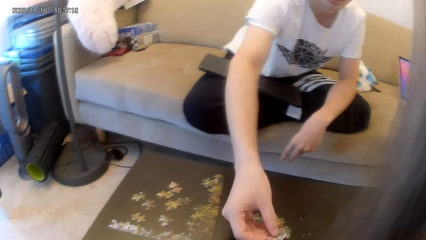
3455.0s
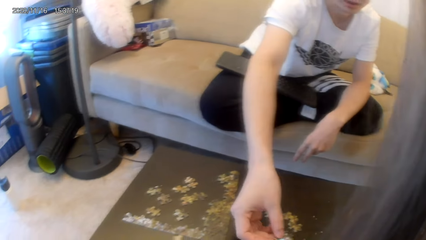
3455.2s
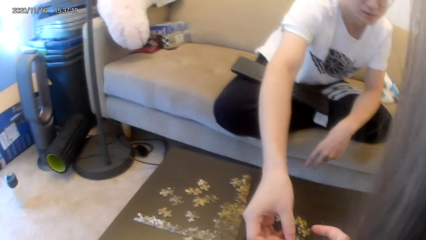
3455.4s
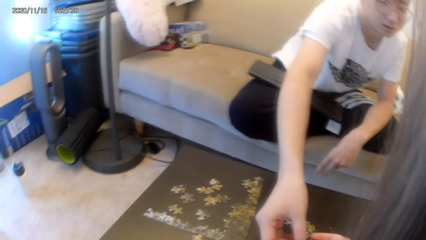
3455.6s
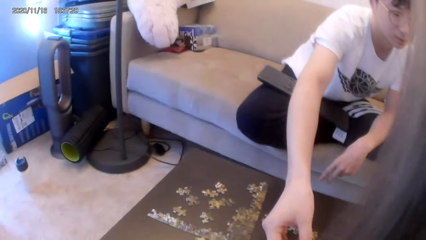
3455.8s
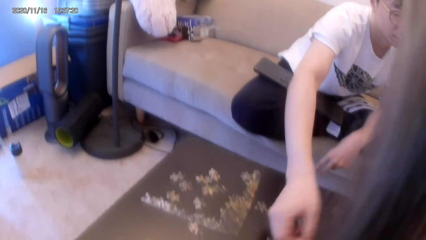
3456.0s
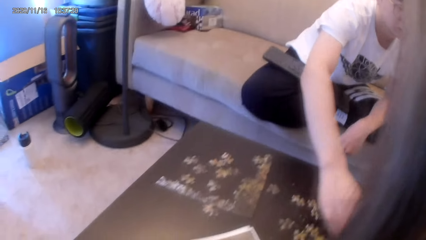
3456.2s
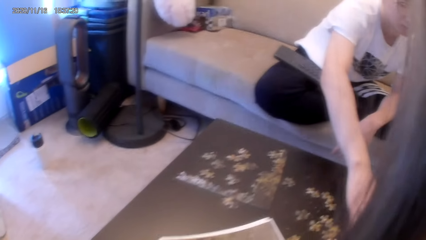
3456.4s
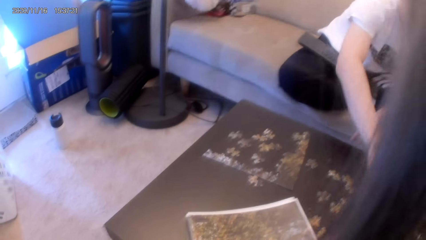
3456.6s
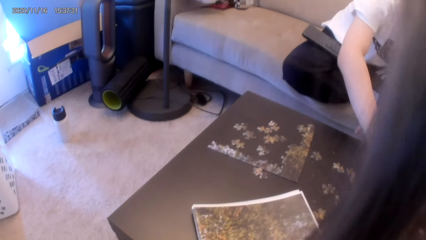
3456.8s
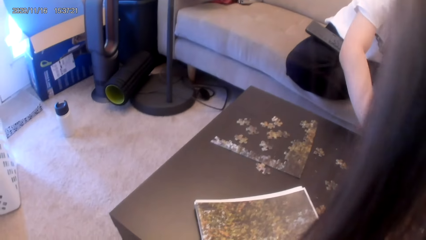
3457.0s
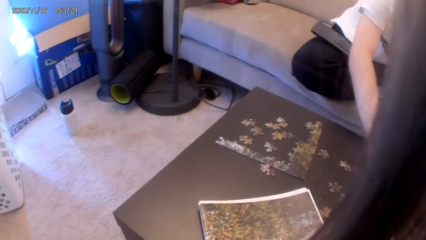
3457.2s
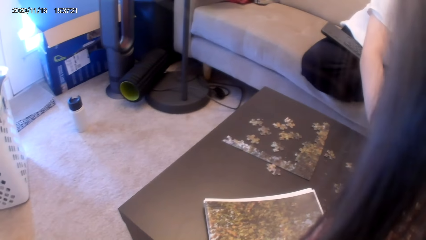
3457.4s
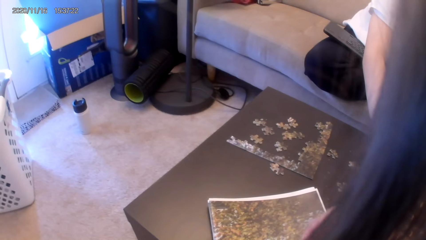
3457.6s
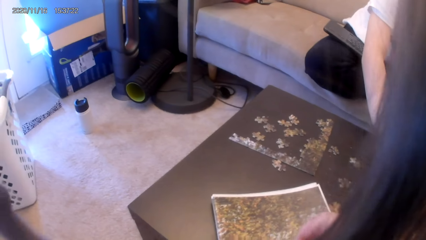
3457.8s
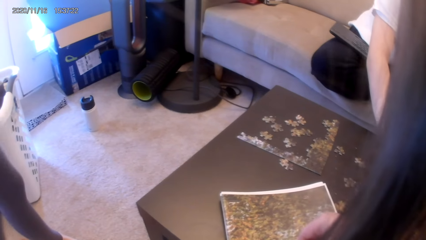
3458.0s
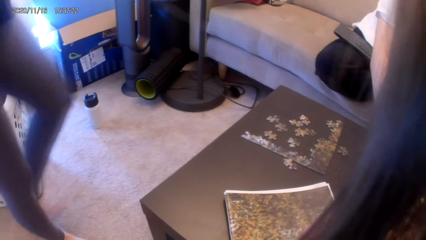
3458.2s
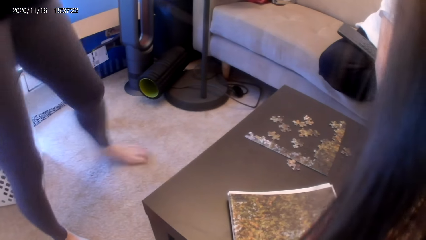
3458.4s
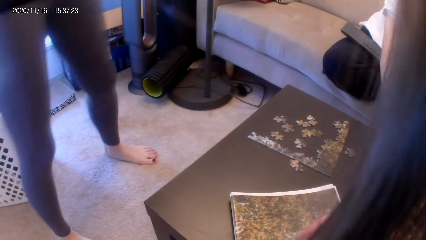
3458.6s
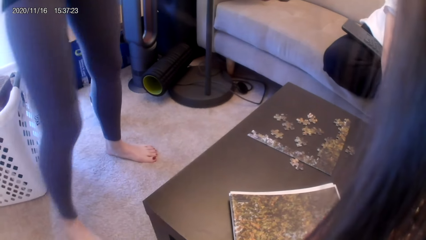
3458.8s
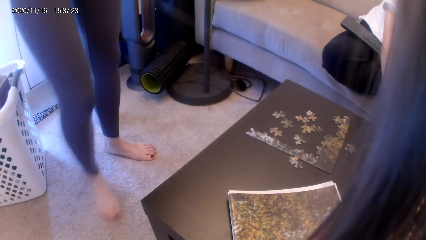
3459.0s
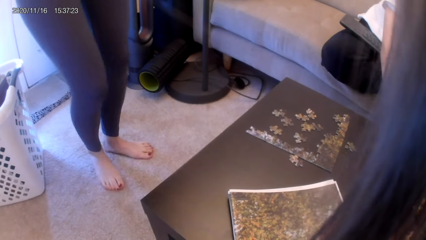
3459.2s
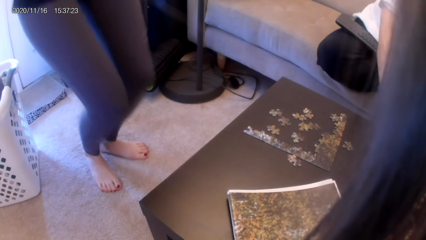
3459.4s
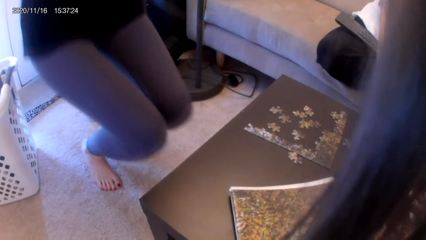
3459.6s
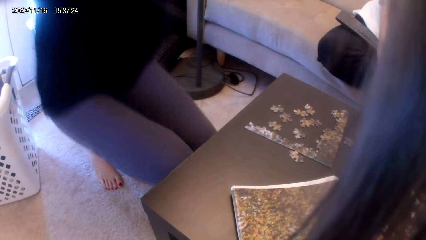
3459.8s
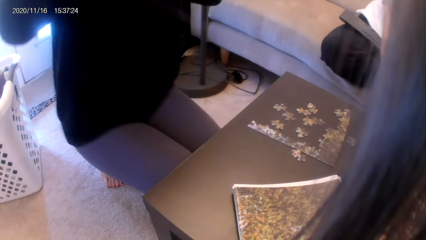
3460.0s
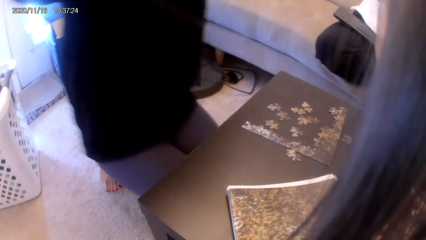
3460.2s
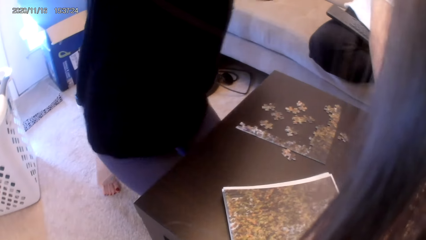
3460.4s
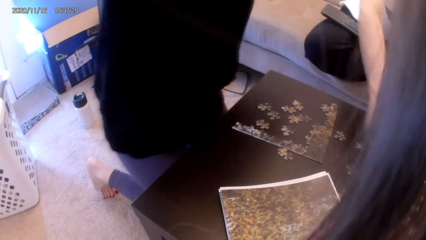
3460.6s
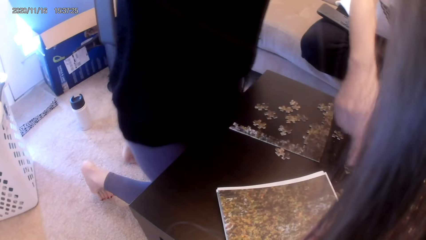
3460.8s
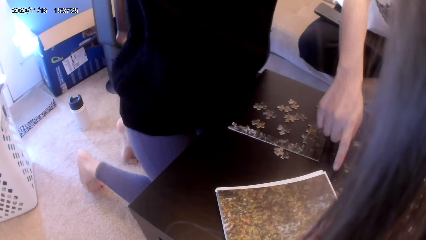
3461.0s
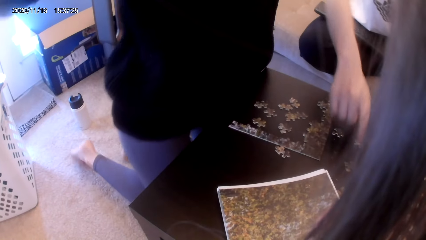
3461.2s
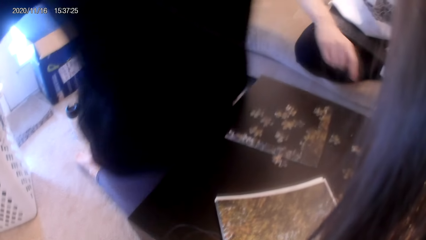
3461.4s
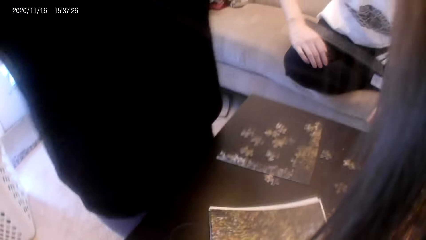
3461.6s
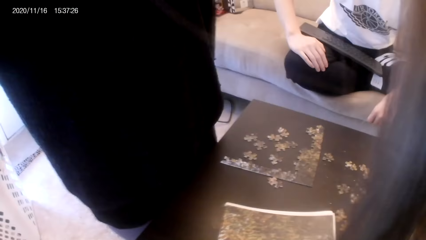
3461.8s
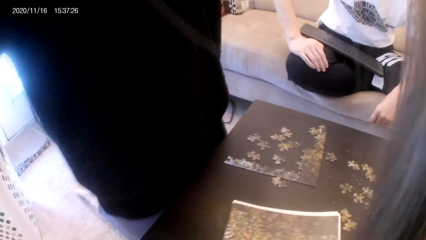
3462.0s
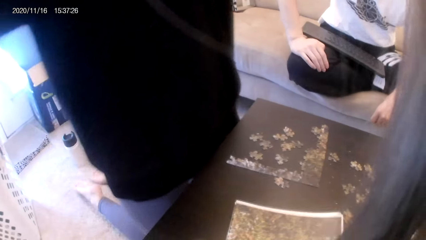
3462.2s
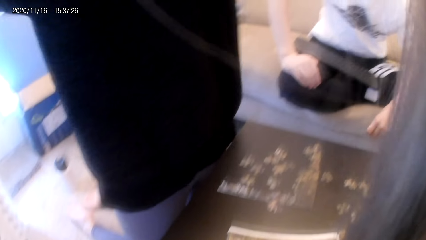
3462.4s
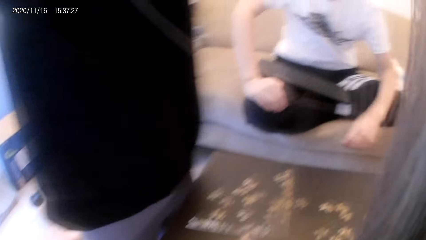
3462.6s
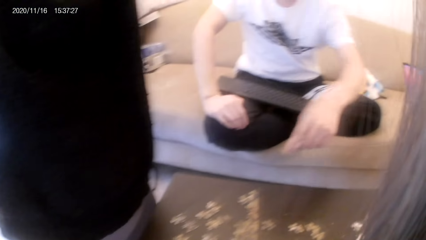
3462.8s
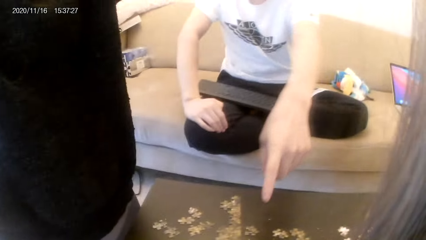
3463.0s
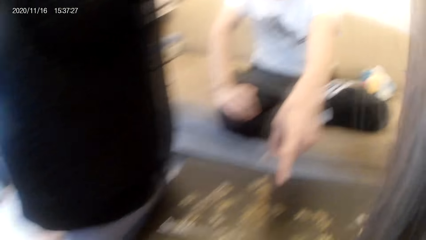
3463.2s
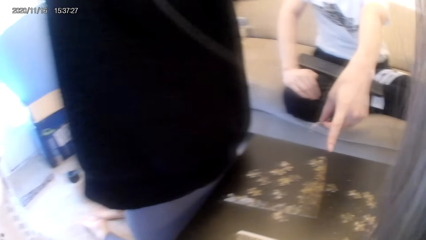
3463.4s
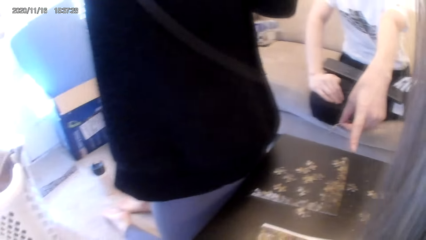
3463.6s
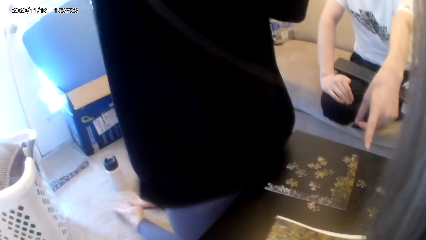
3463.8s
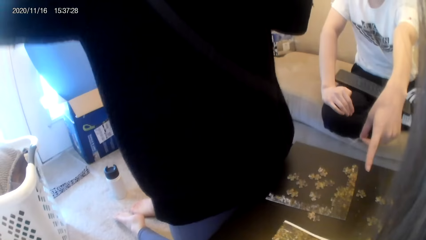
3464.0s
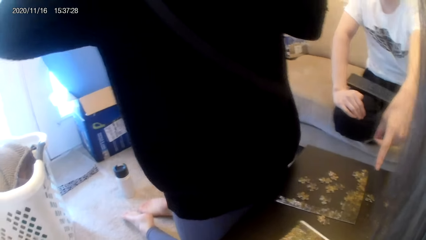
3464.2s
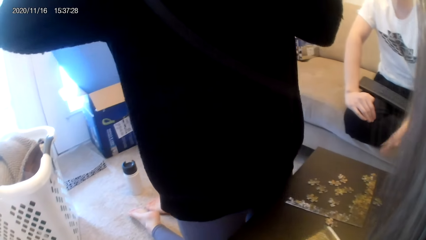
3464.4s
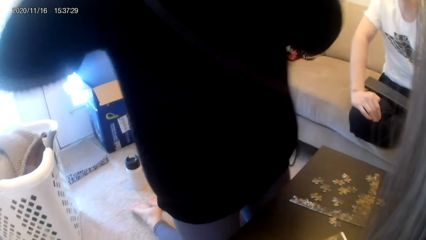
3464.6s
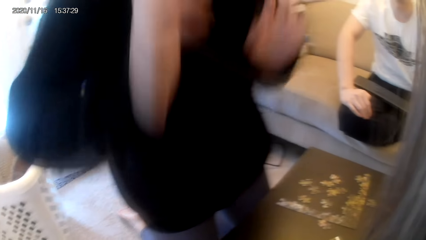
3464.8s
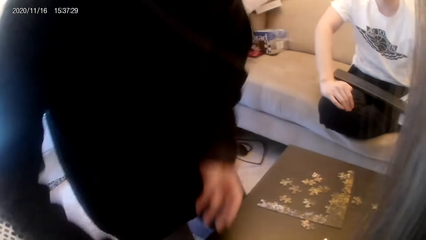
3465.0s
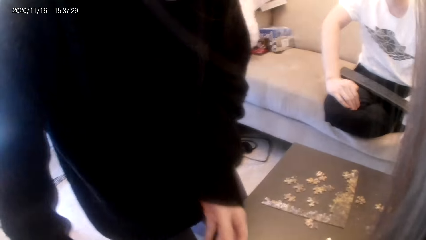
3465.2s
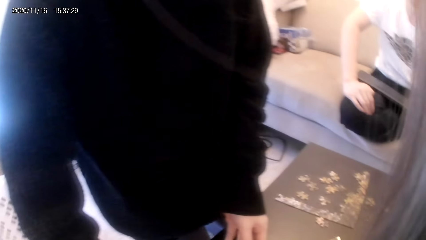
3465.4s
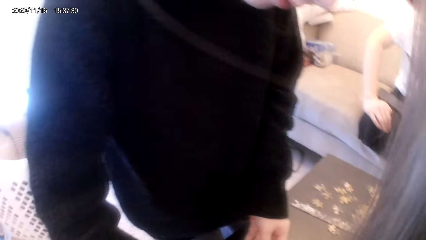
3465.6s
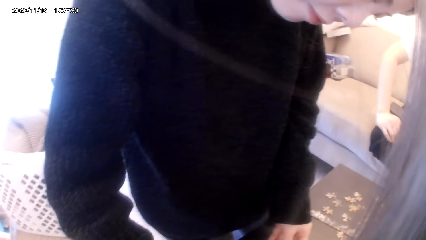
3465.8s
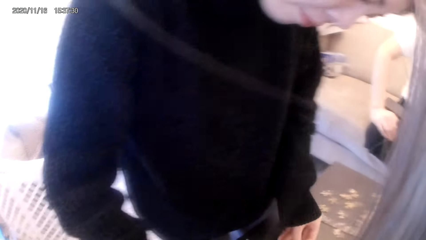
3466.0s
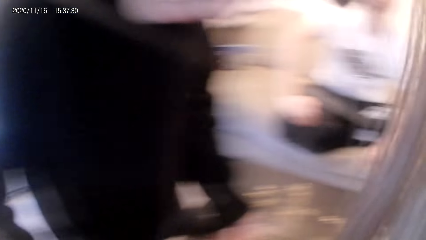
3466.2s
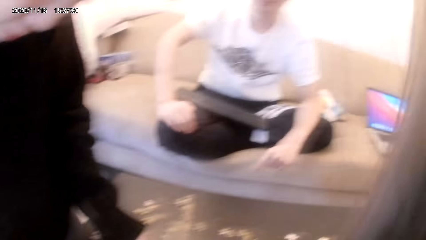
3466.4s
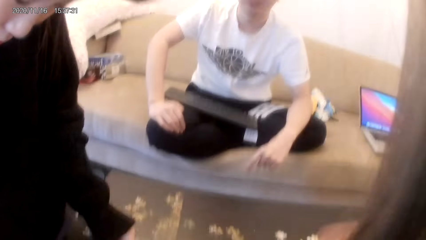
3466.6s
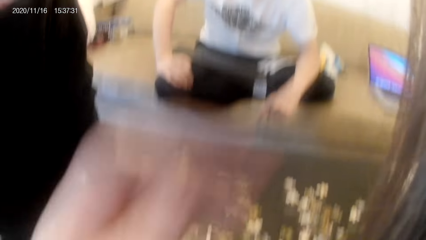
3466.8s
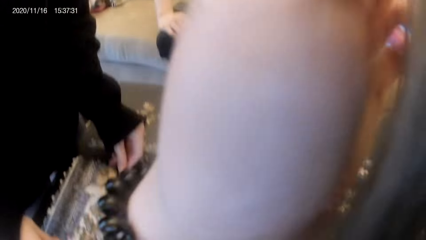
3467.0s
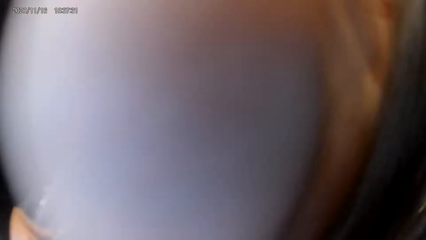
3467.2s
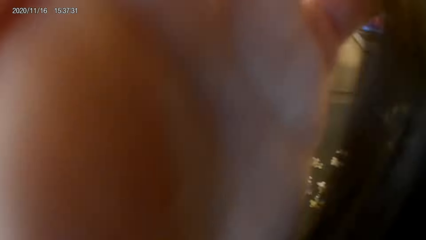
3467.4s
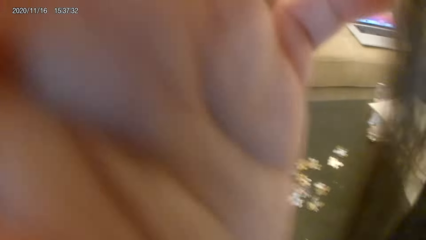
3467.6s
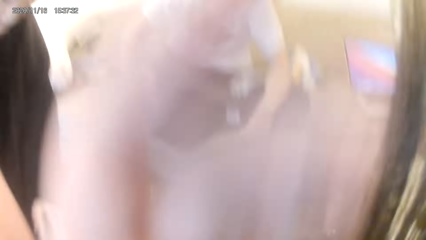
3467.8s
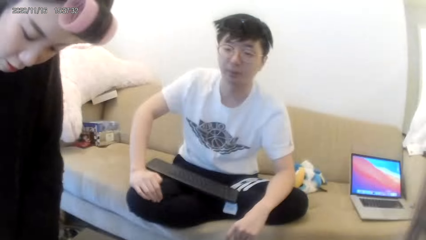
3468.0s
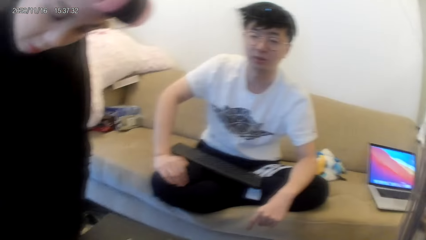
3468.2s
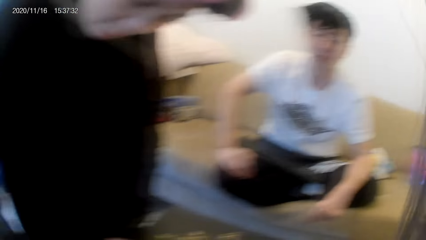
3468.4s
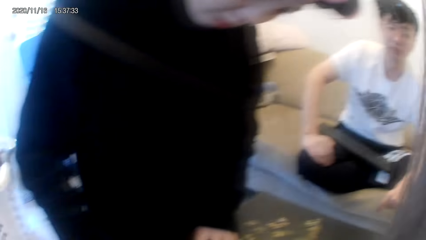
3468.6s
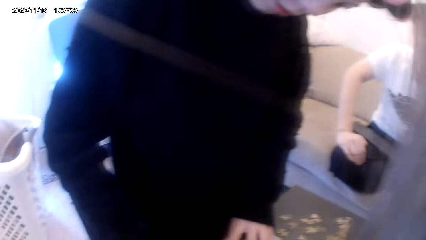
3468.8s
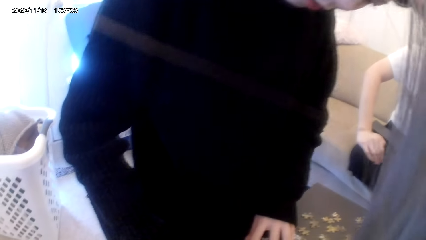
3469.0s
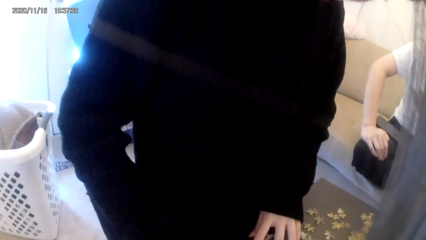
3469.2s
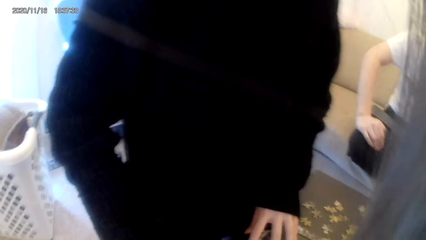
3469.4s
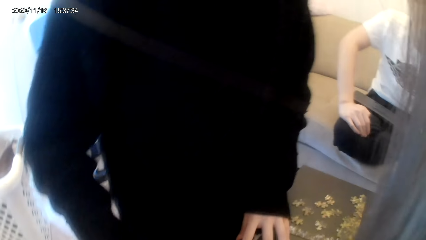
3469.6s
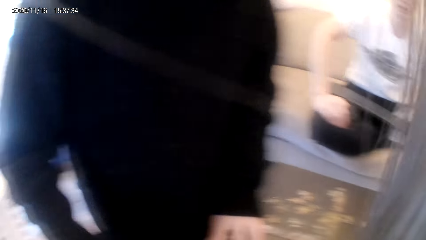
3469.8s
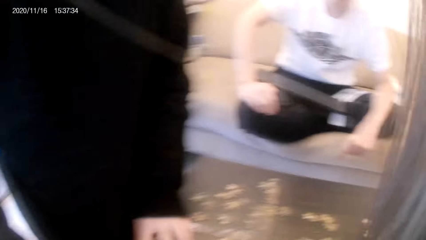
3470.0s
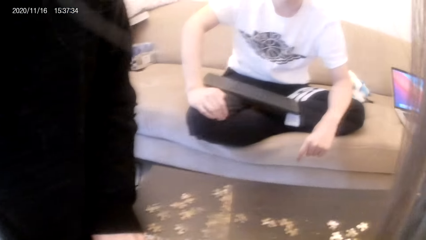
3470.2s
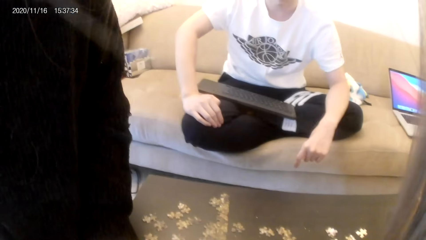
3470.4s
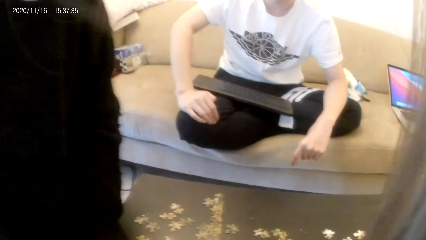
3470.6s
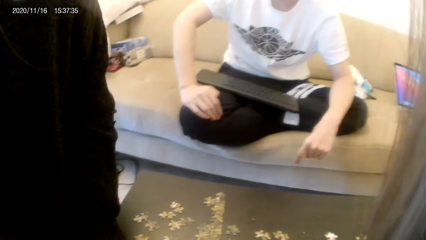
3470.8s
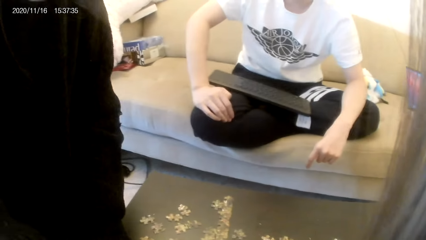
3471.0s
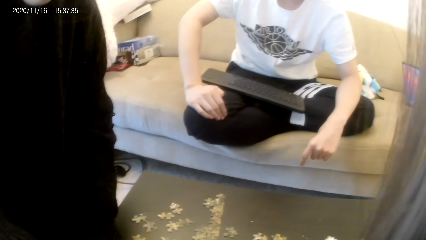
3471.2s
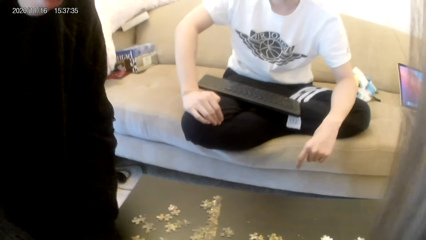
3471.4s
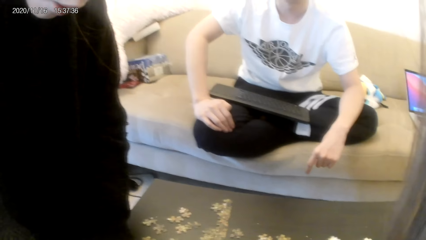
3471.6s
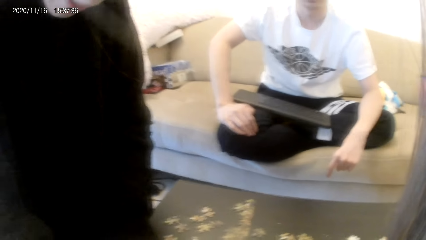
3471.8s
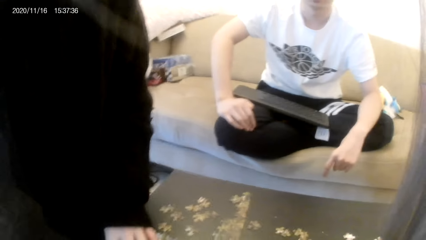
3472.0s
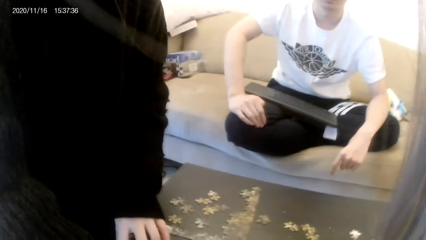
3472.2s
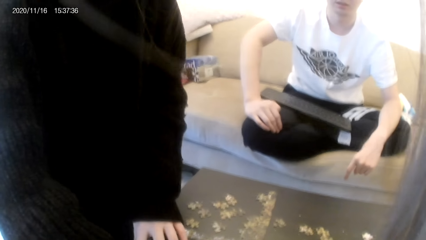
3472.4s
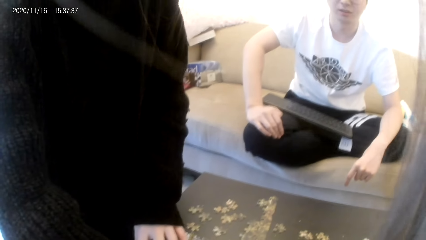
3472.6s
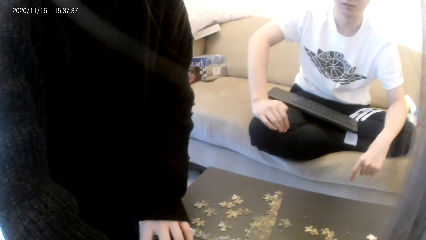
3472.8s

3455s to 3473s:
A man passes something. The camera wearer converses with another man. A woman kneels on the floor. A person converses with the camera wearer and the other man. The other man converses with the camera wearer. The first man points at the table. The camera wearer converses with the other man. They adjust the camera. The other man converses with the camera wearer. The person converses with the camera wearer and the other man.
